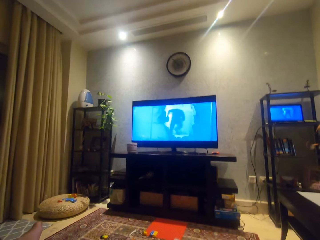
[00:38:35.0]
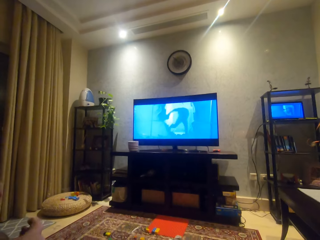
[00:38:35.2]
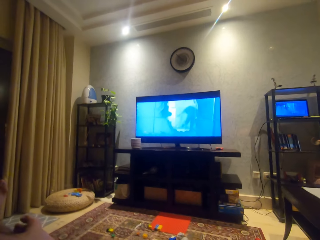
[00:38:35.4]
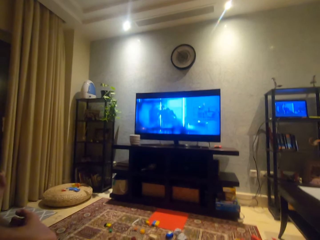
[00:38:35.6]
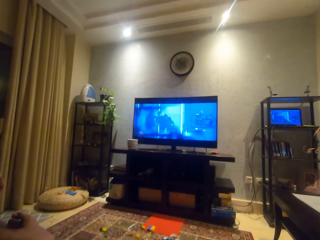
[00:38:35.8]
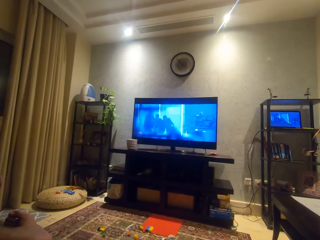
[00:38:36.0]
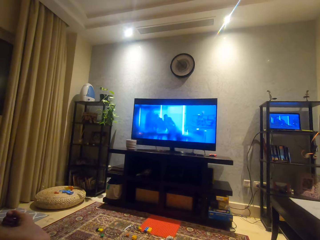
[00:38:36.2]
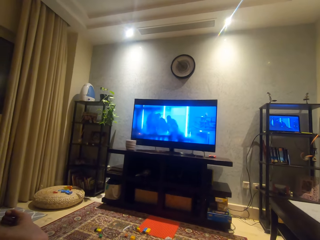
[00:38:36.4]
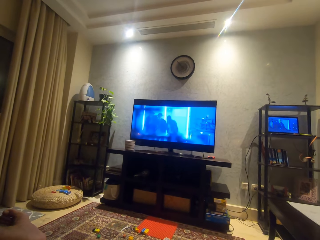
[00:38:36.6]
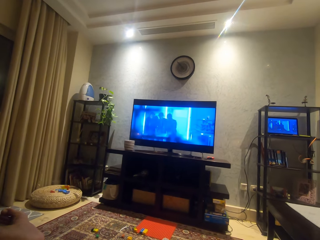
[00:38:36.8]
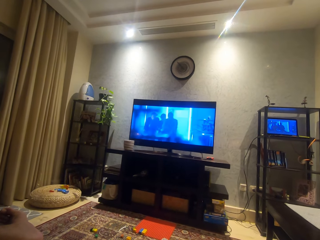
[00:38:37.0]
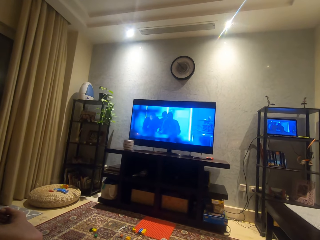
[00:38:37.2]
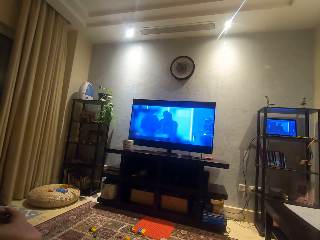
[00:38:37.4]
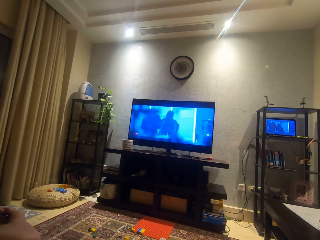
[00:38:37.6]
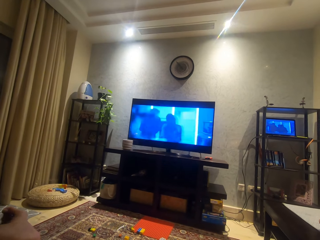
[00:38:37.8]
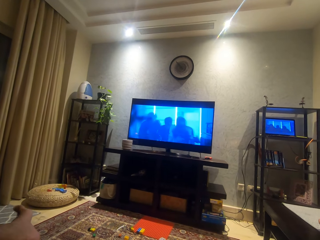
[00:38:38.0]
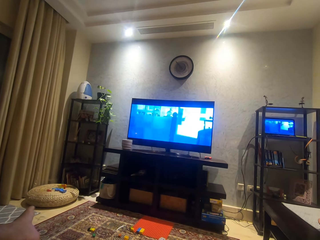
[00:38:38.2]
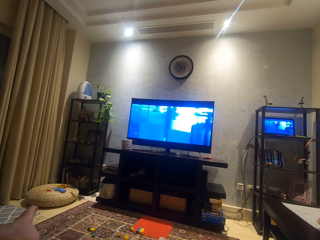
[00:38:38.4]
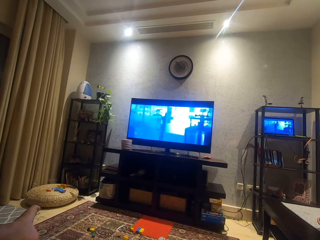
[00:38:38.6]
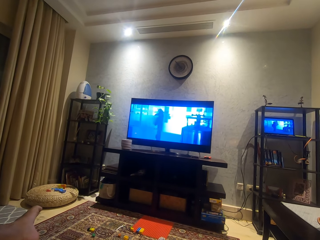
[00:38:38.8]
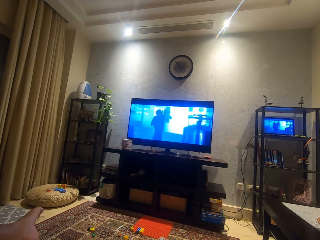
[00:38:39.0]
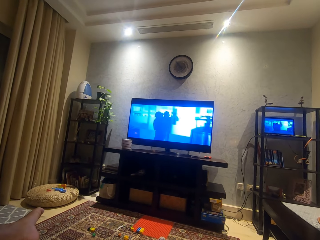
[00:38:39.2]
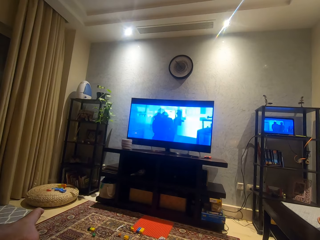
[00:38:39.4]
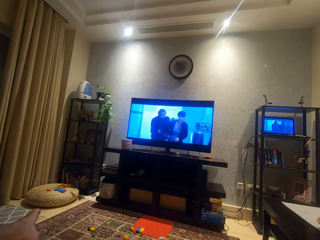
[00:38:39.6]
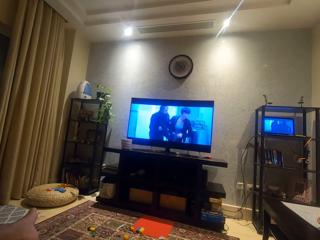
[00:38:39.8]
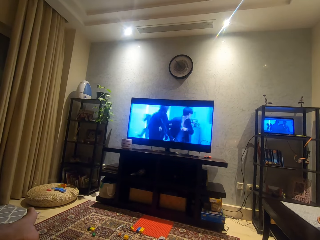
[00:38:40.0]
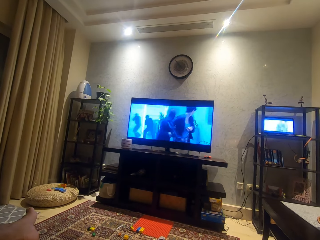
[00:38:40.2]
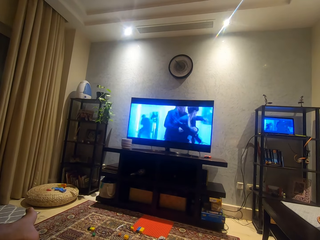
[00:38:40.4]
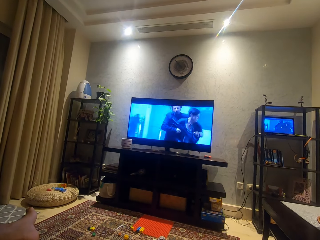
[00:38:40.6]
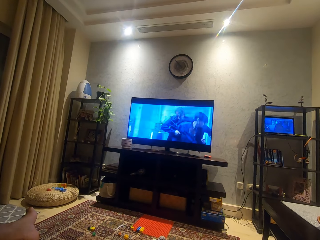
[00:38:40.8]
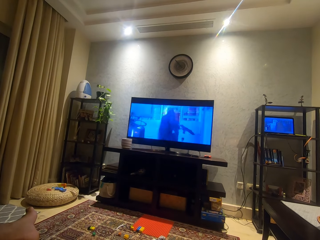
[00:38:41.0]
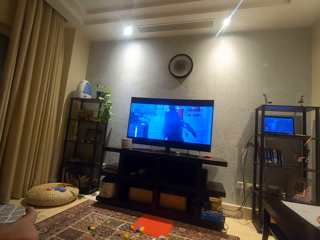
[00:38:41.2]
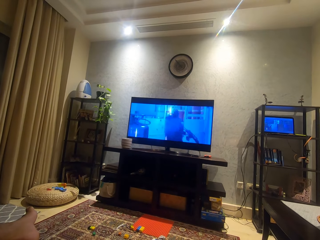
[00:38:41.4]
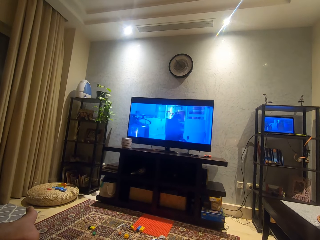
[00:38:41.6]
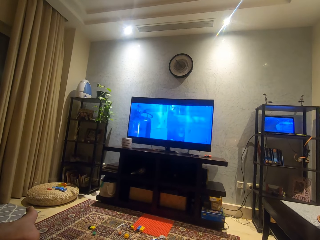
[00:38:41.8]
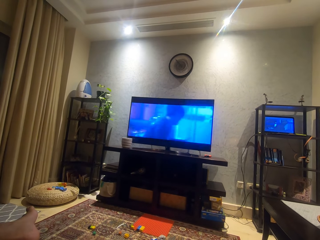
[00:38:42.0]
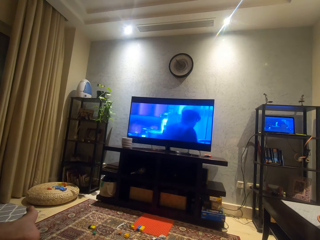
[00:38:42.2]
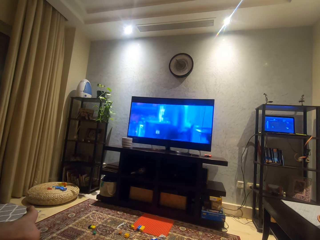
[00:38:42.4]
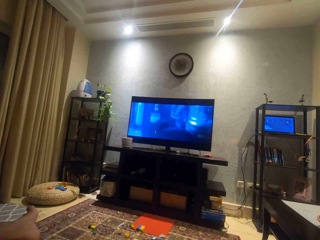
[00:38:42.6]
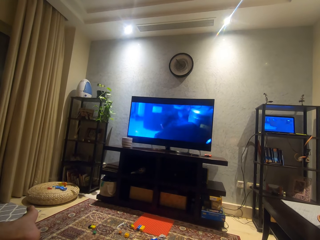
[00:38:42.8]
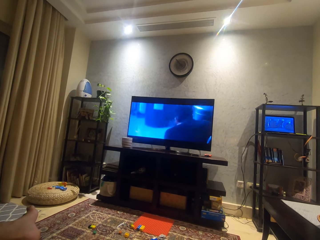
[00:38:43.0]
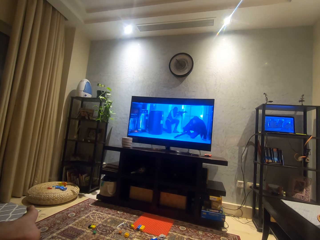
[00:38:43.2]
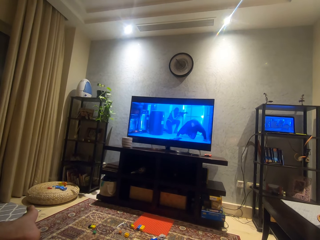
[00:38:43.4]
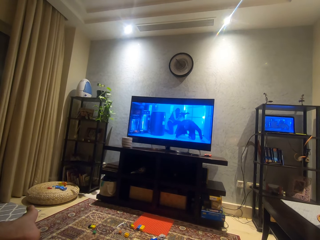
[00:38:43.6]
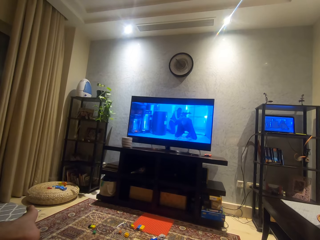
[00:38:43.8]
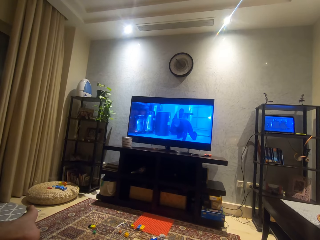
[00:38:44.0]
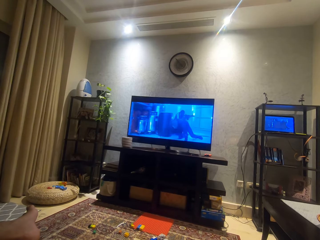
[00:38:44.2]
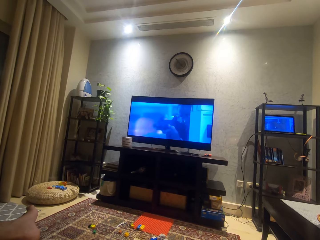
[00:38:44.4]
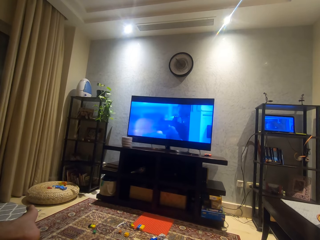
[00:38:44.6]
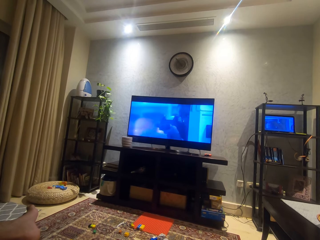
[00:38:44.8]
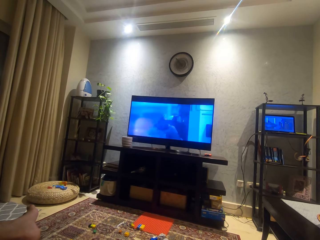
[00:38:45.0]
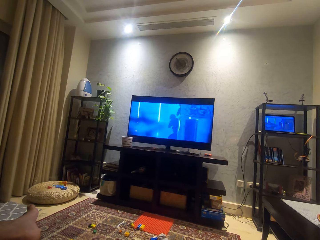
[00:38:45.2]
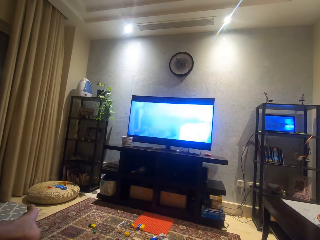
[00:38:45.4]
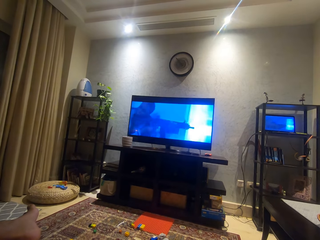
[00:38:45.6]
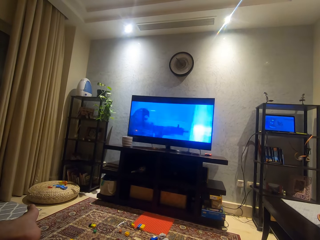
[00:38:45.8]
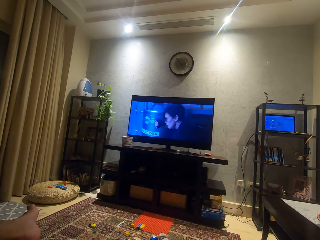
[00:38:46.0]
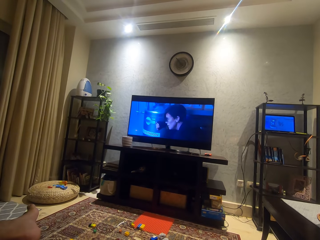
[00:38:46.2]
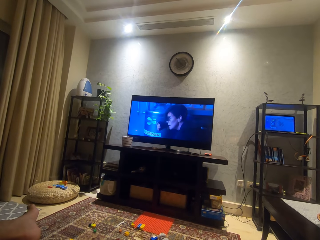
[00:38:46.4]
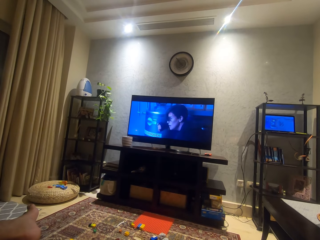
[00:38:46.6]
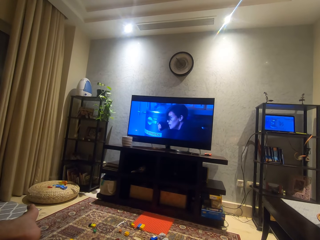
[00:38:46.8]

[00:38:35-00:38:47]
The camera wearer moves a bit. He moves his toes.

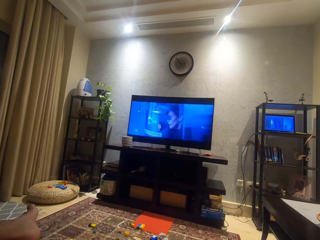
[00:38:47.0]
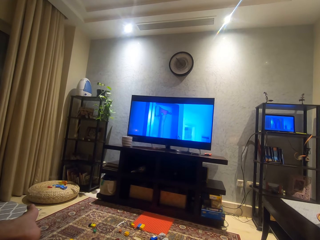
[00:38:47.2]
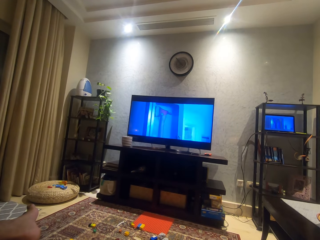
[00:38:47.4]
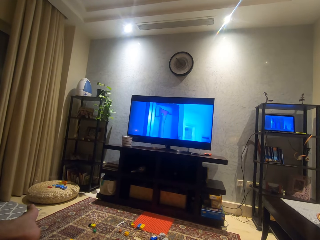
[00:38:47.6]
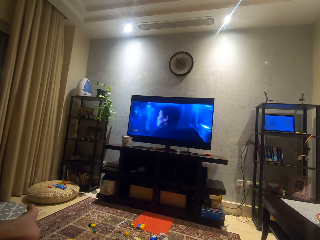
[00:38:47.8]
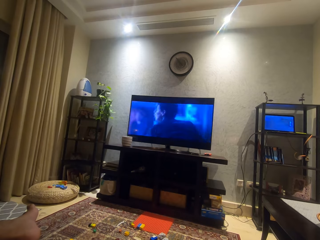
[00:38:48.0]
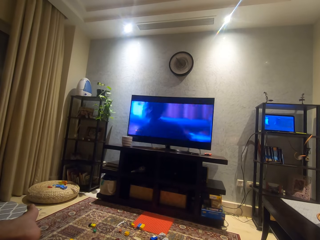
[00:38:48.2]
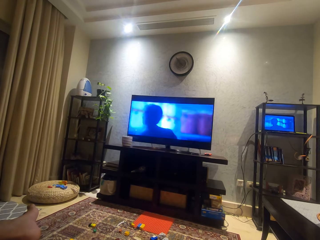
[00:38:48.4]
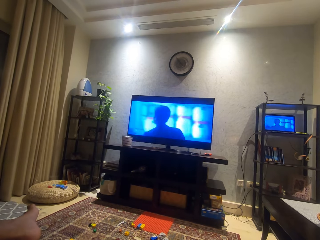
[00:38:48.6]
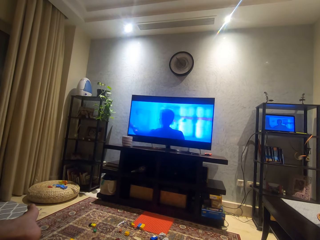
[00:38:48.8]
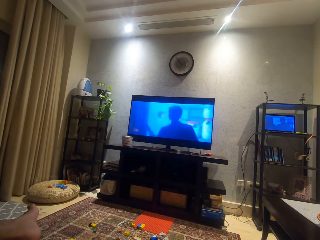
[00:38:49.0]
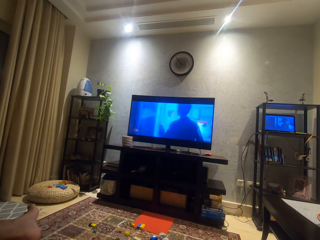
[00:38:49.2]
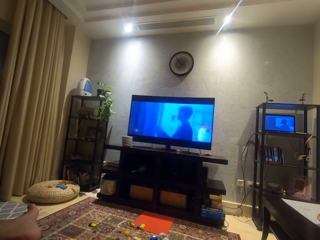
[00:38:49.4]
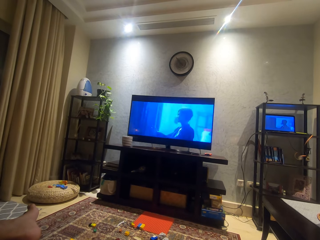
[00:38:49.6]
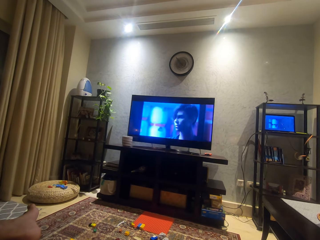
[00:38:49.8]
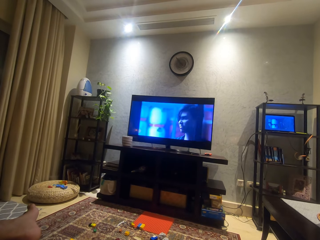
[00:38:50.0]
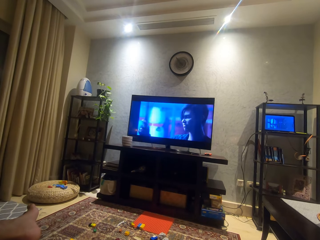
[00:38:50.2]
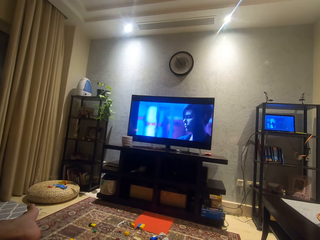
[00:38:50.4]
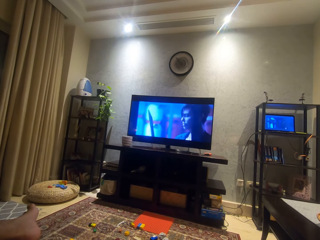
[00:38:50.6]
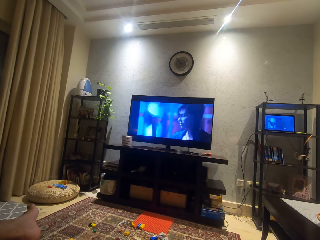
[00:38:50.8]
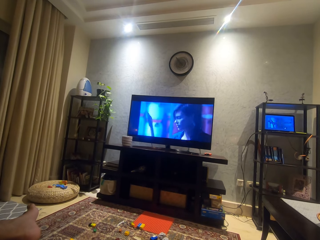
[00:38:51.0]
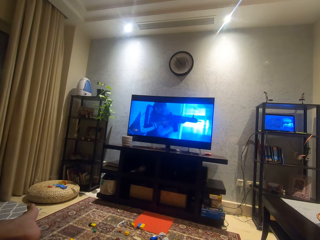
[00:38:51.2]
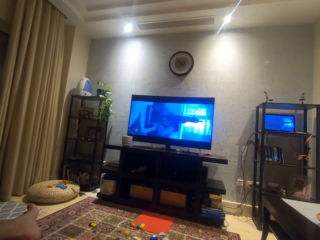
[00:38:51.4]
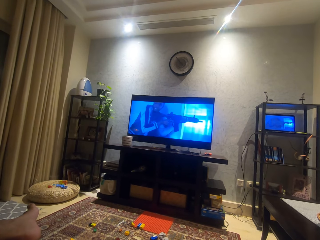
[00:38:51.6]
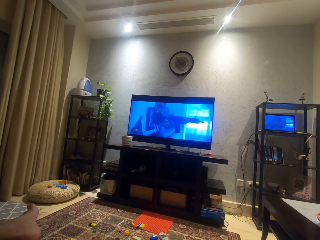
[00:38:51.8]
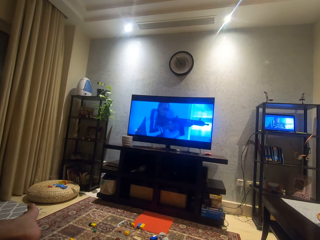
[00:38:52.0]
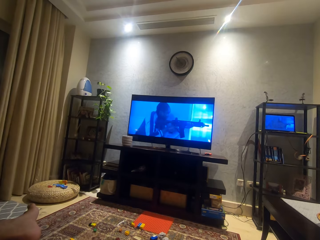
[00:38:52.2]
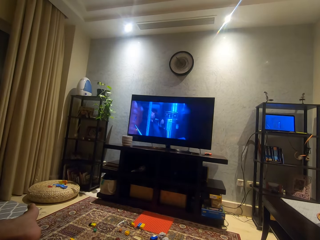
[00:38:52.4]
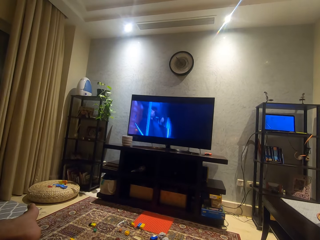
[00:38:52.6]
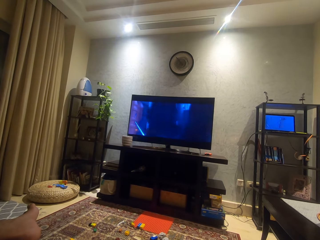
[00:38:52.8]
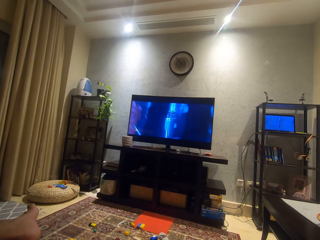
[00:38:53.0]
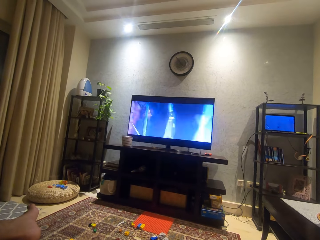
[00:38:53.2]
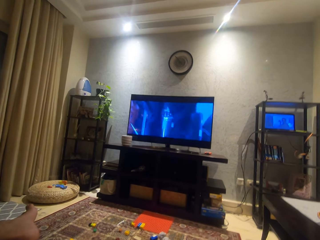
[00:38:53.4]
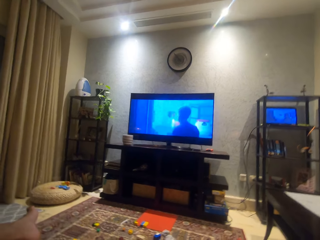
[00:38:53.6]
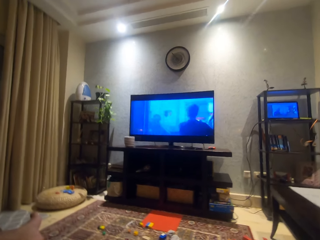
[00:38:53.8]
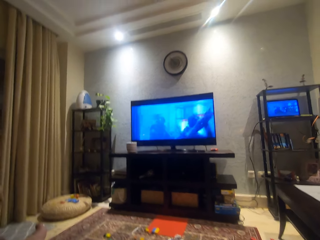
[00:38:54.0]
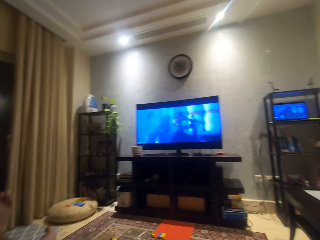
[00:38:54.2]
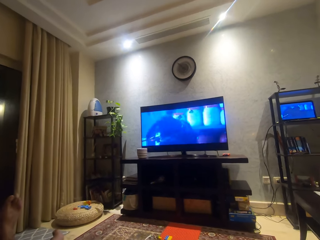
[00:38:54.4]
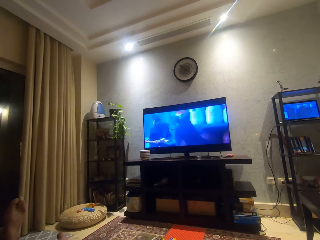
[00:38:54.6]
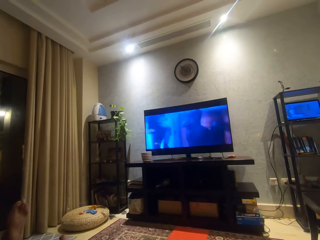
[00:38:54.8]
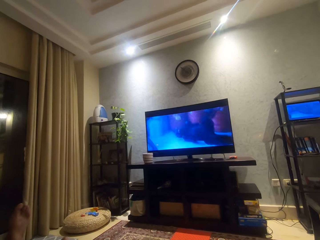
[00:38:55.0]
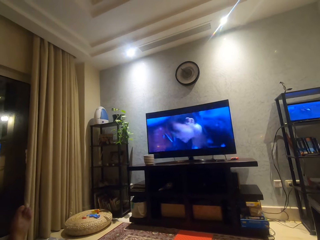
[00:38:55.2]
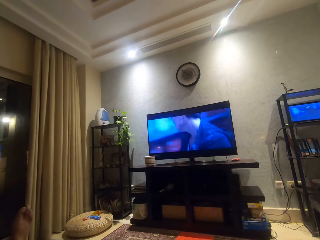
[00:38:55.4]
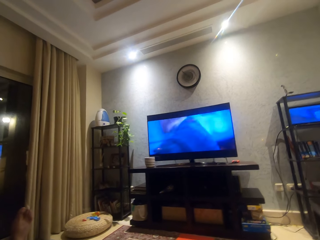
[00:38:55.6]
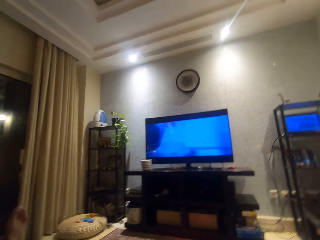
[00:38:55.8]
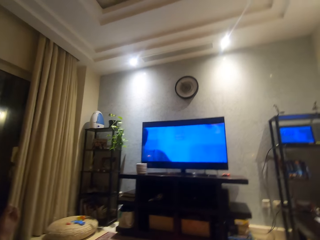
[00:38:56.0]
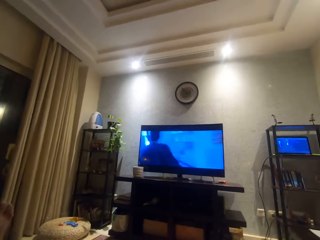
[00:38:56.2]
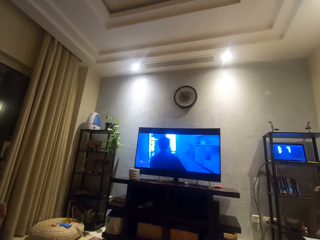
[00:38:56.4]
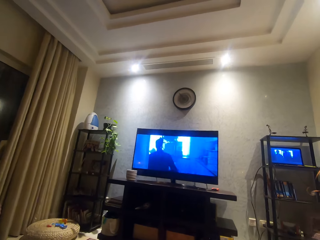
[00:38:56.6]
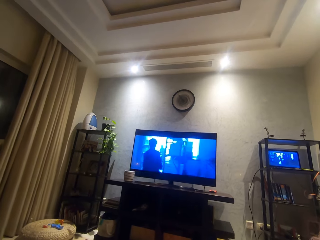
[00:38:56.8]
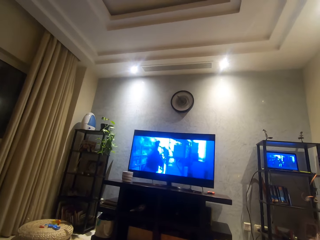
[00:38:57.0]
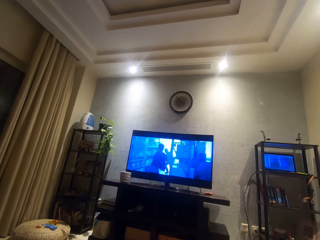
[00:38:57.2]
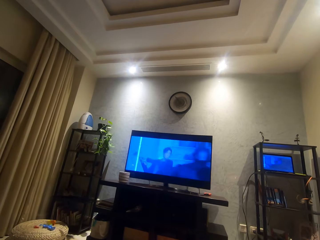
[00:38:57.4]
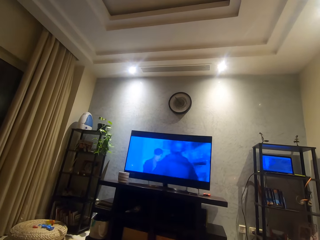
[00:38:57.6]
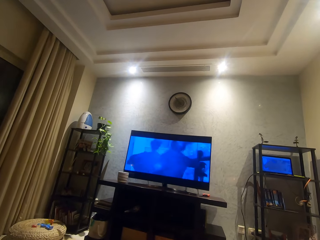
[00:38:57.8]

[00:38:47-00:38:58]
The camera wearer looks around.
